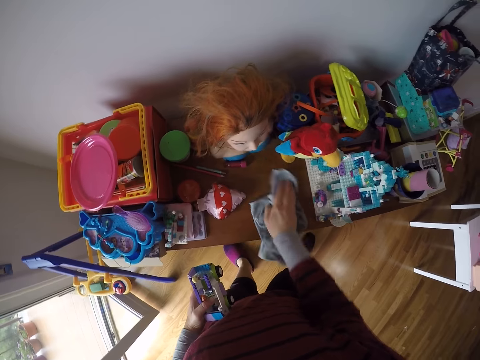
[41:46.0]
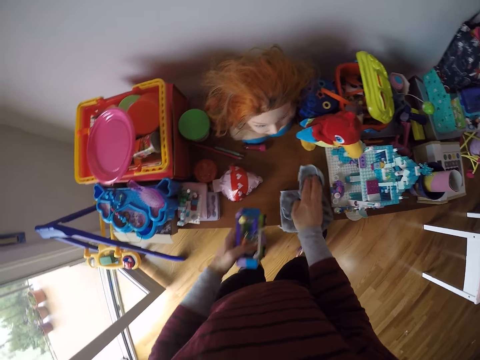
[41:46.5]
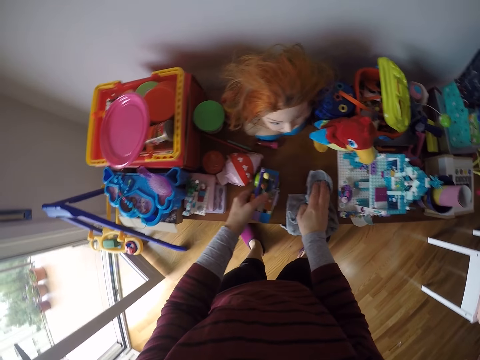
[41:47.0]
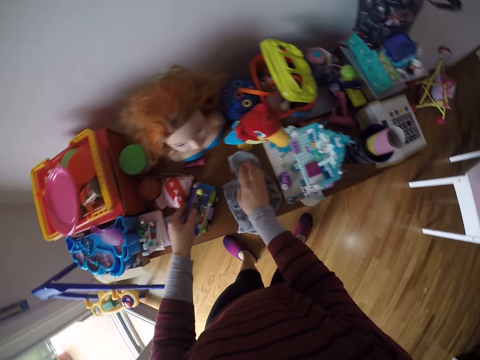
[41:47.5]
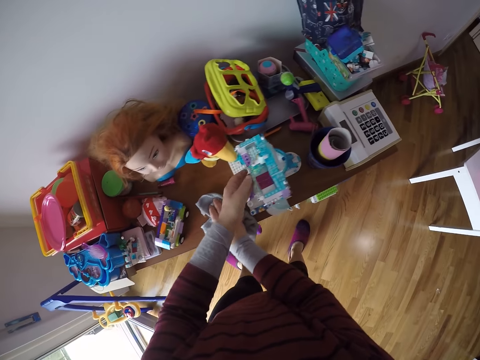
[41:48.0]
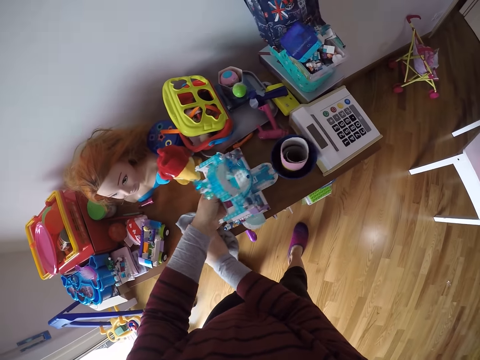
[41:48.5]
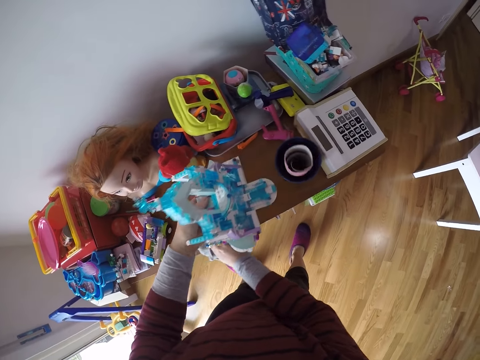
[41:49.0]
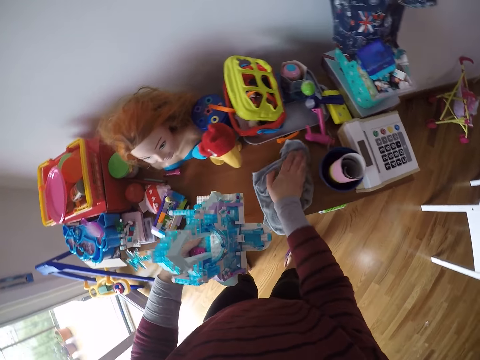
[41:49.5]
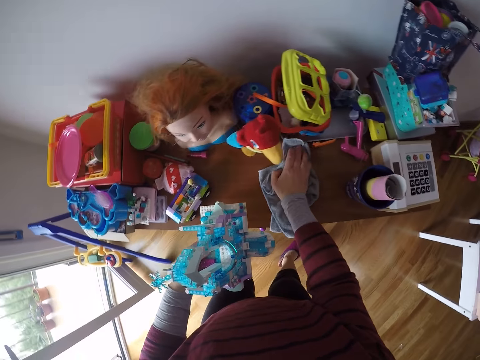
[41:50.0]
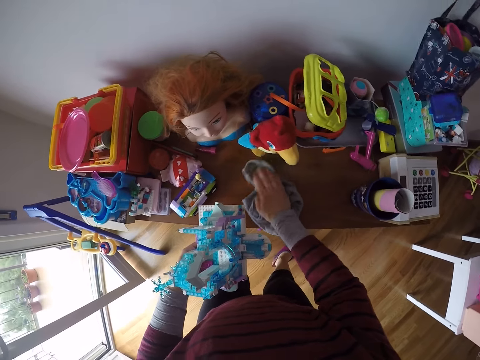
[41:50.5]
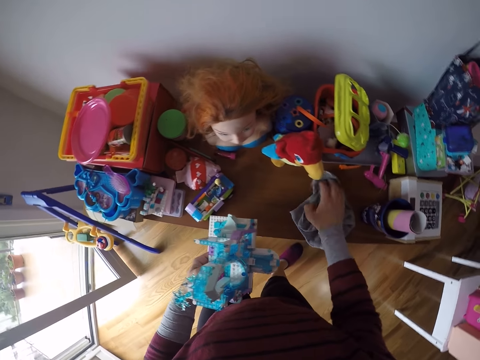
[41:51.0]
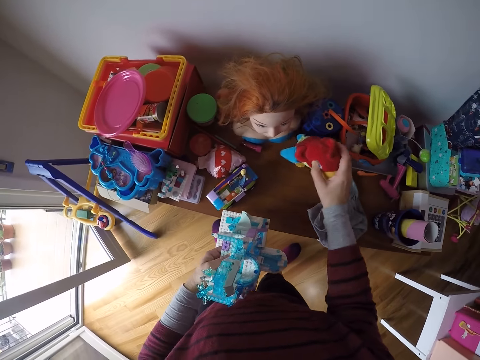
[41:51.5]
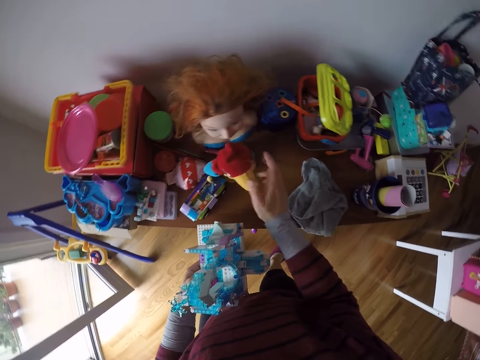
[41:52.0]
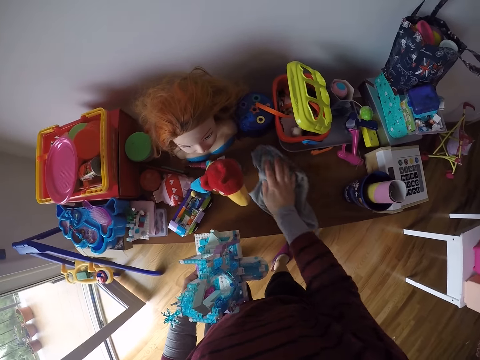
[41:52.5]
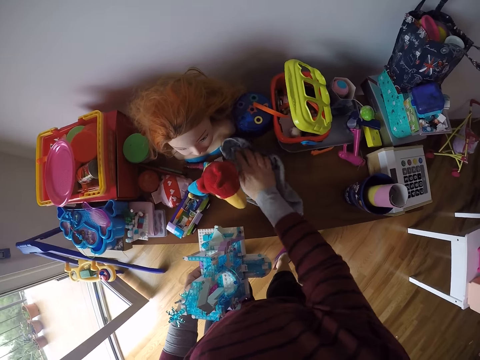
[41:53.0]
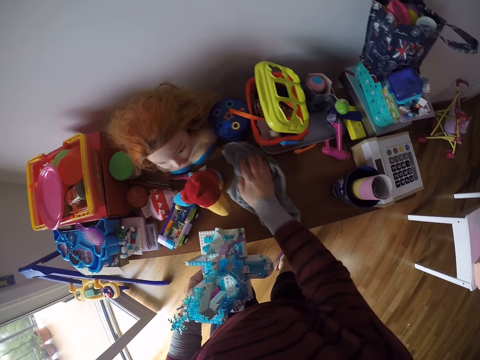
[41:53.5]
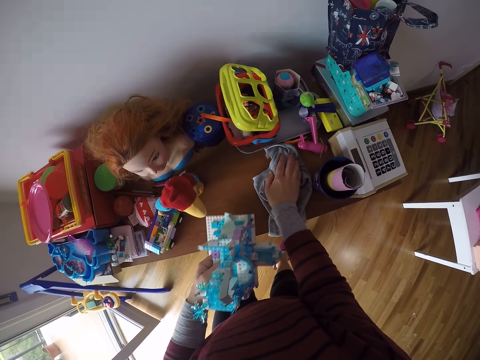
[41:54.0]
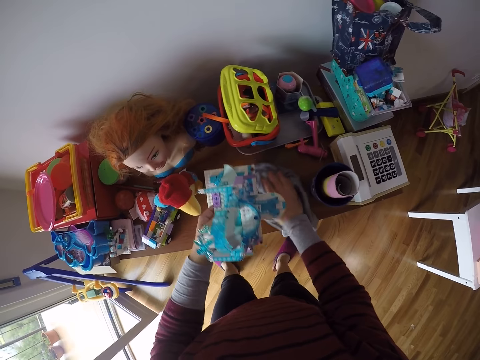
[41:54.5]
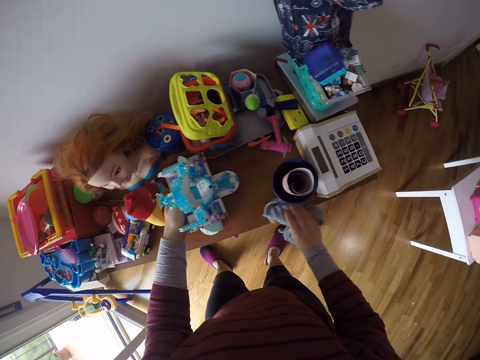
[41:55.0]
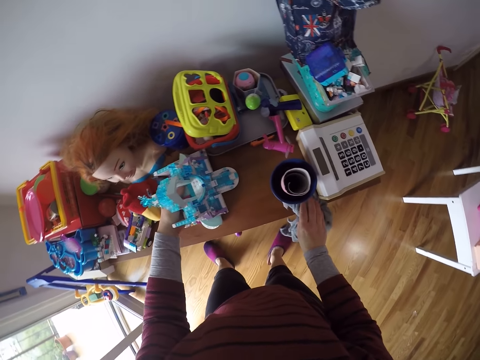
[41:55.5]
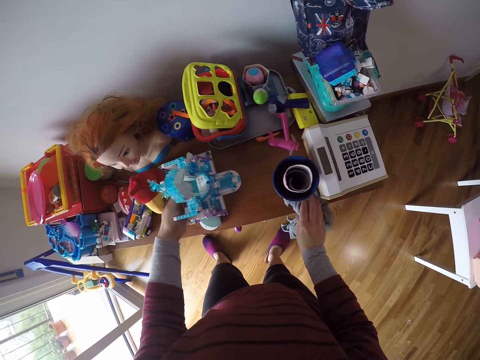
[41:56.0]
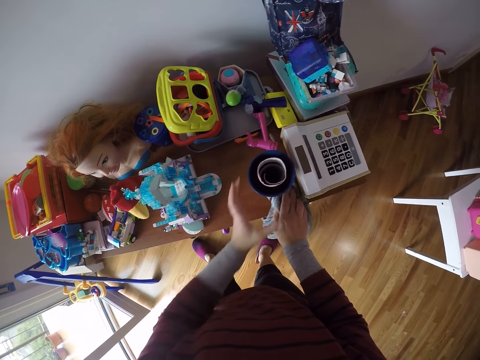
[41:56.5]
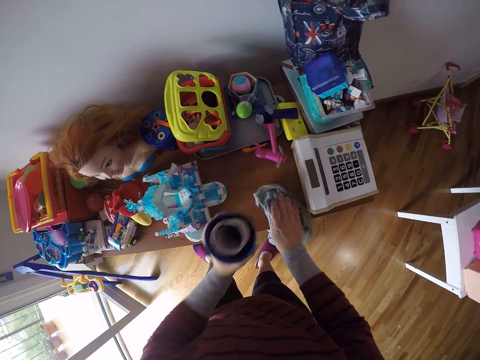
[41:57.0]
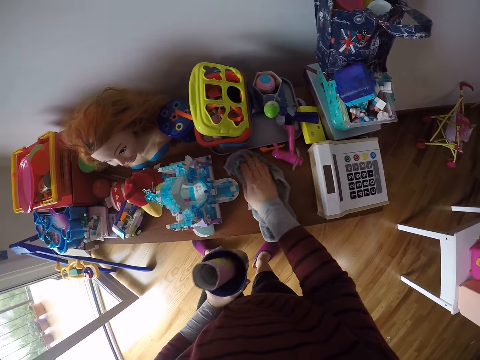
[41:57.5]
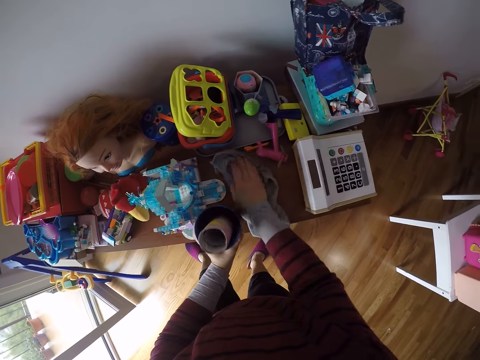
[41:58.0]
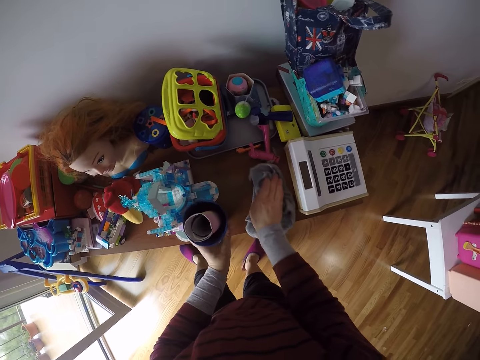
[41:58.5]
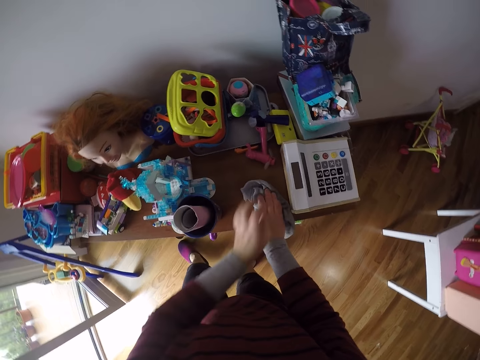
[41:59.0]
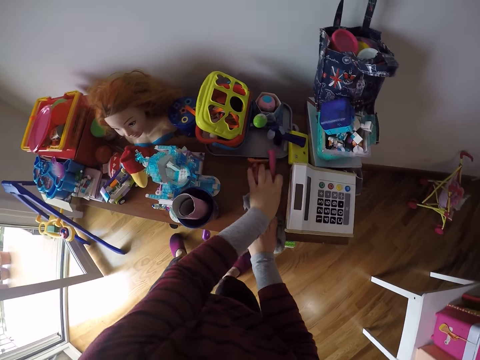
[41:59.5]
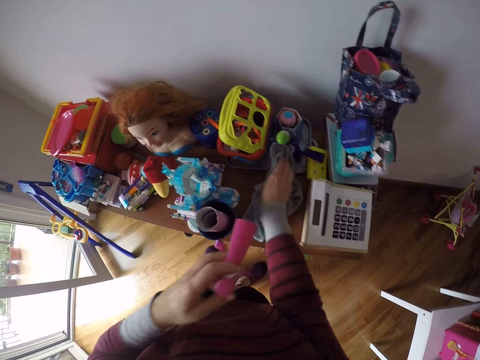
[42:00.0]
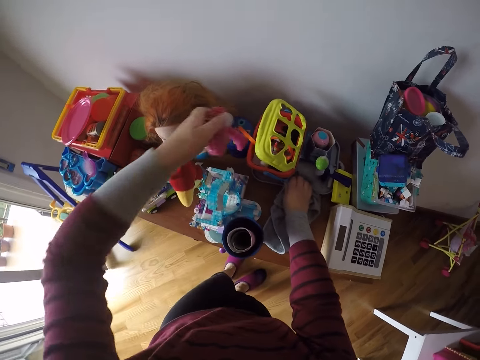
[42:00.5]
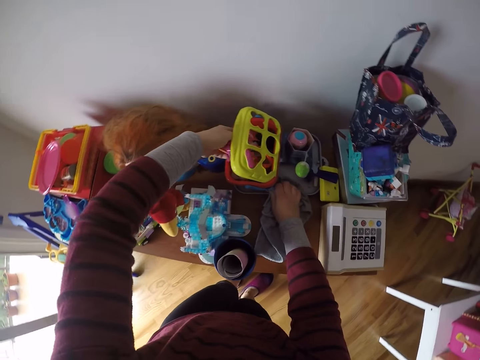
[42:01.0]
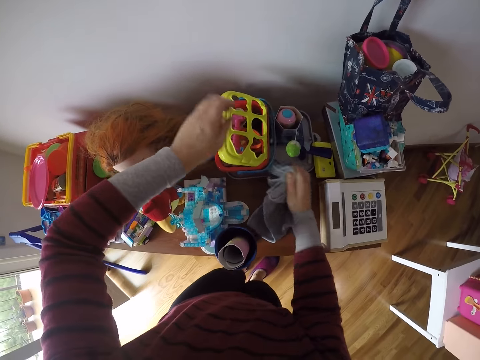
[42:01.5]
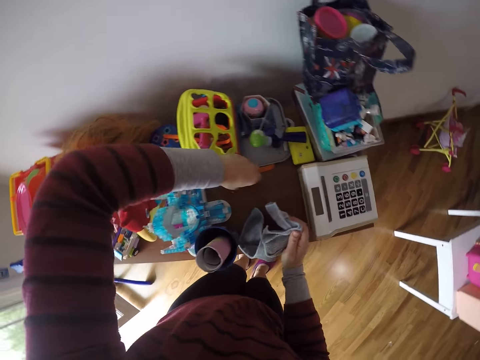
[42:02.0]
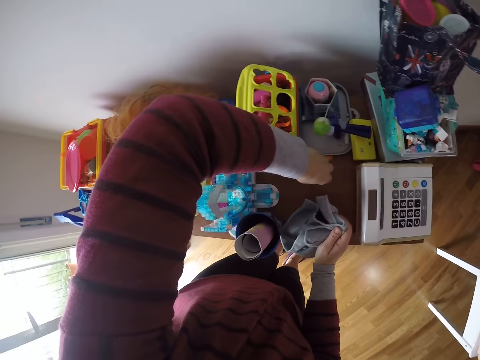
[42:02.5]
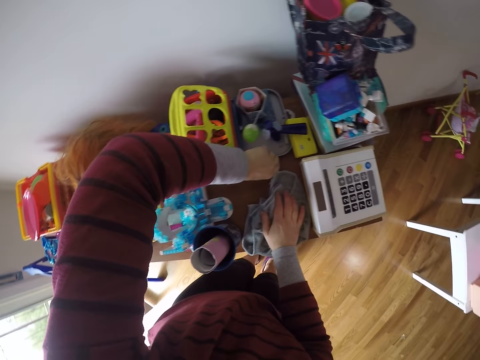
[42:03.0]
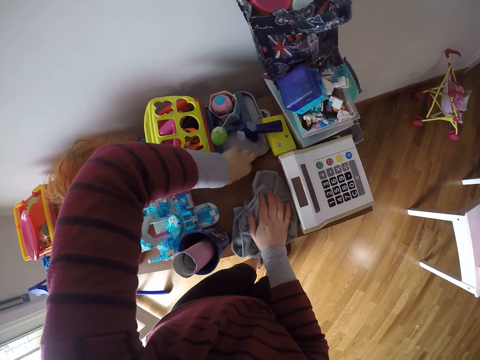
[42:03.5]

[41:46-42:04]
The camera wearer drops the bus toy in her left hand on the shelf's top. She wipes a shelf with a hand towel. She picks up a house toy on the shelf's top with her left hand. She wipes the shelf with the hand towel. She moves another toy, a soft toy, on the shelf's top with her right hand. She cleans the shelf's top with the towel in her right hand. She drops the house toy in her left hand on the shelf's top. She moves a cup on the shelf's top with her left hand. She picks up the cup on the shelf. She cleans the shelf's top with the towel in her right hand. She puts the cup on the shelf. She moves a toy from the shelf's top into a container with her left hand. She picks up the toy on the shelf. She moves the hand towel. She puts the toy on the box. She picks up toys on the shelf.

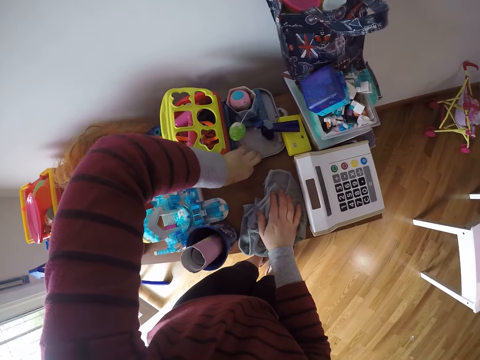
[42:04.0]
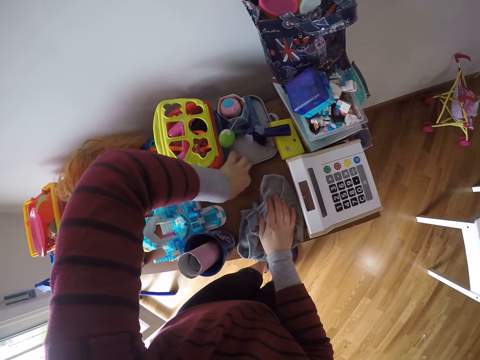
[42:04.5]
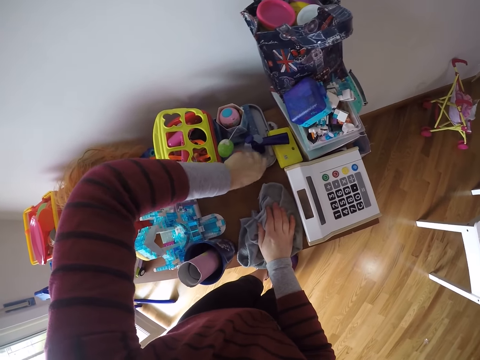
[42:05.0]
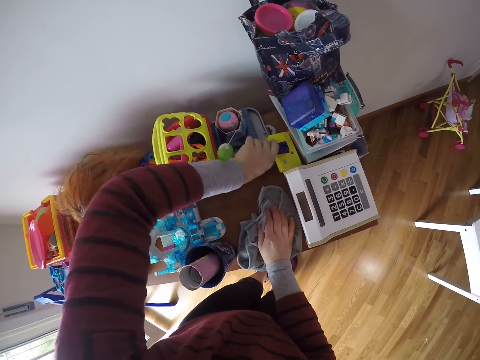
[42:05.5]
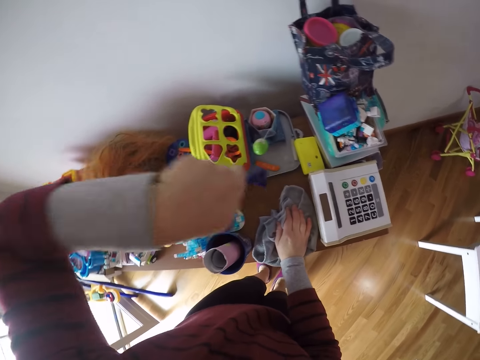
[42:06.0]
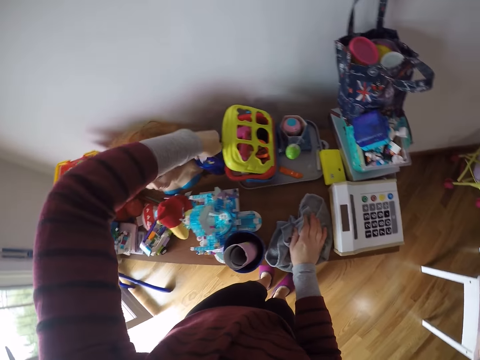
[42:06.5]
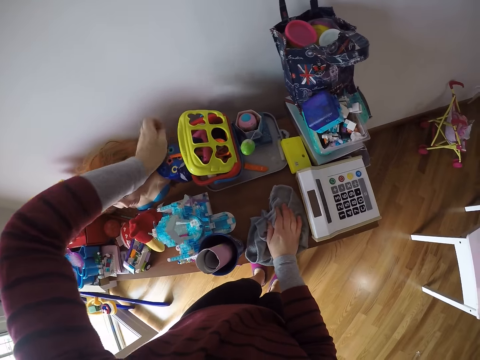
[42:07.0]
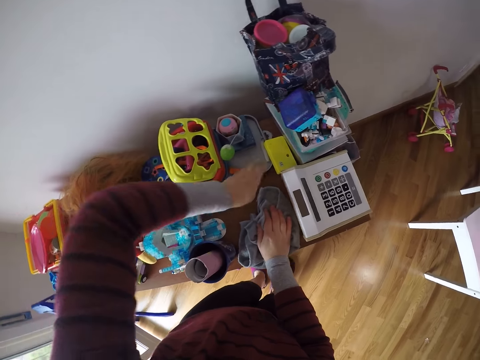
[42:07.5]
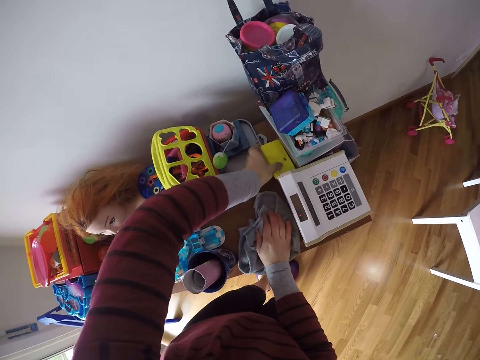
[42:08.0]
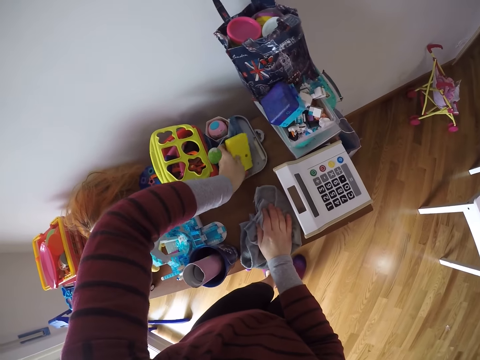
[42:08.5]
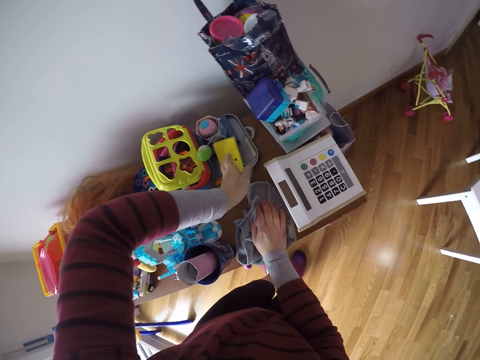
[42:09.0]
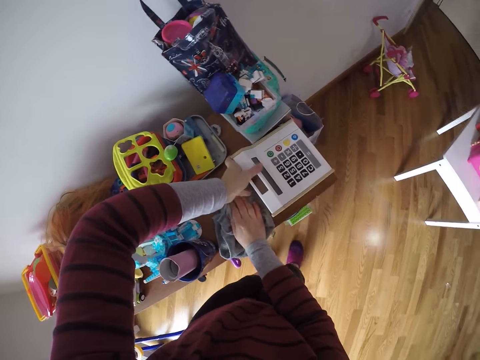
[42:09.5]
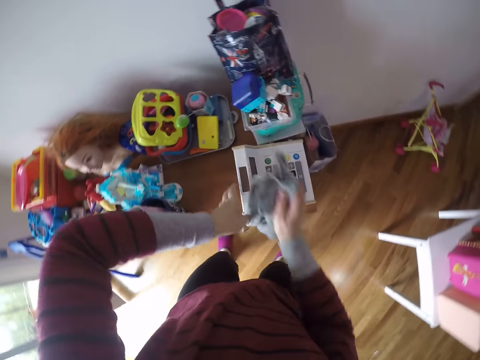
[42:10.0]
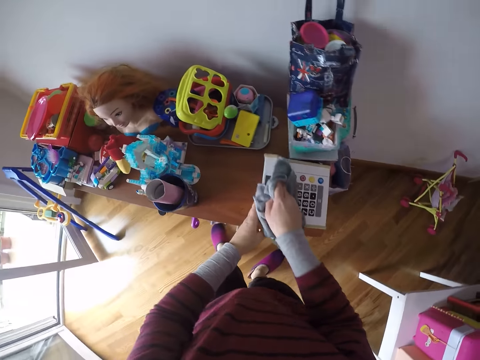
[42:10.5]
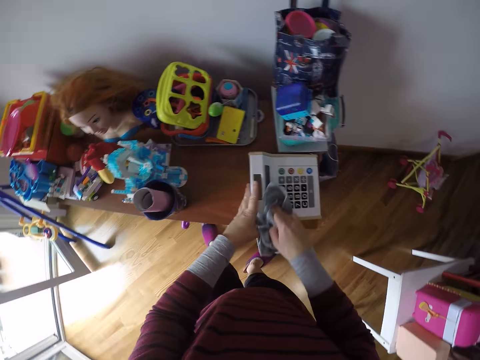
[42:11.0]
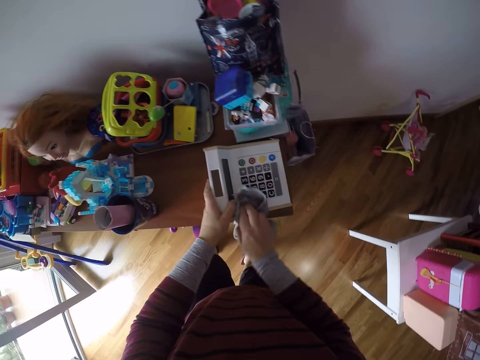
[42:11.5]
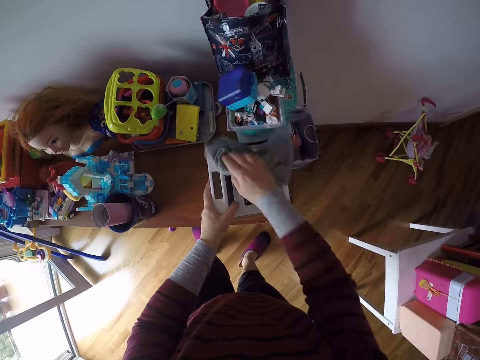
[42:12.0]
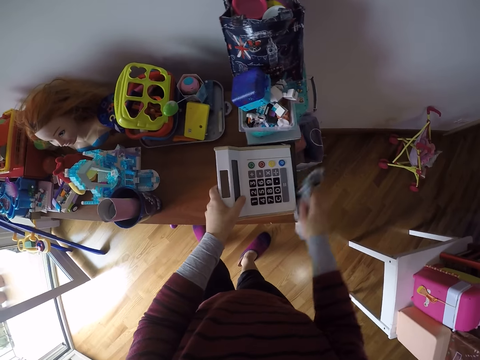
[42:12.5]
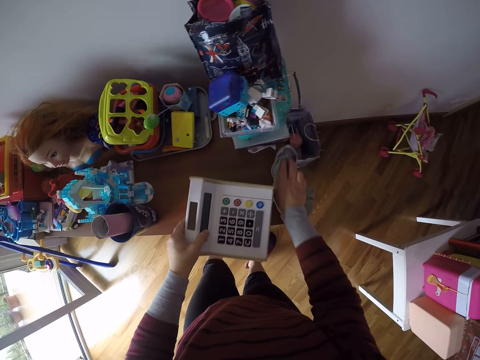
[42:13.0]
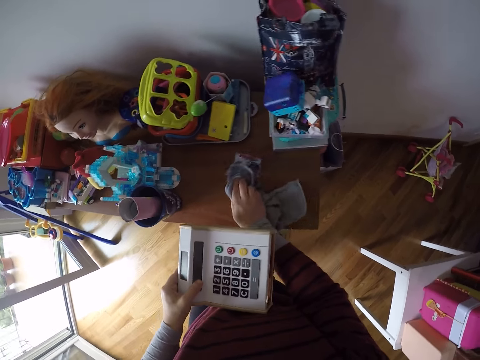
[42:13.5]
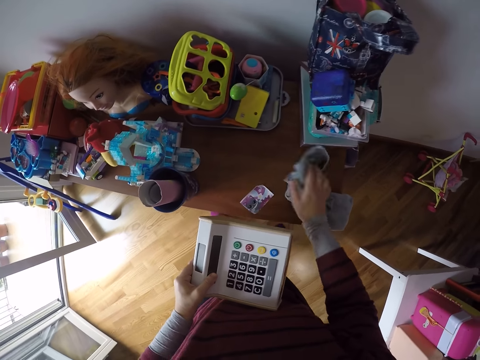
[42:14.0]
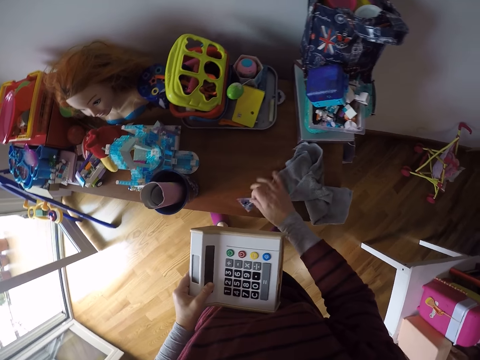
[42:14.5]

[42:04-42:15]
The camera wearer moves another toy from the shelf's top into the container with her left hand. She puts the toys on the box. She moves a toy on the shelf's top with her left hand. She cleans a toy calculator with the towel in her right hand. She moves around. She picks up a toy on the shelf's top with her left hand. She cleans the shelf's top with the towel in her right hand. She picks up a piece of nylon with her right hand.
